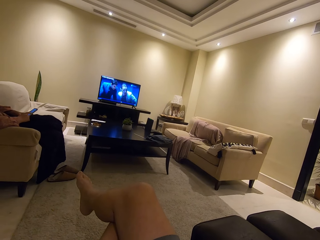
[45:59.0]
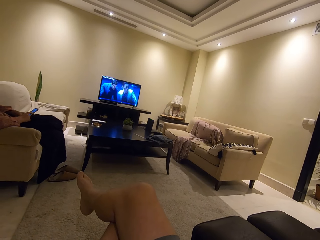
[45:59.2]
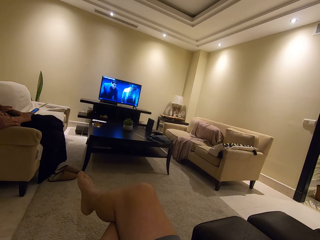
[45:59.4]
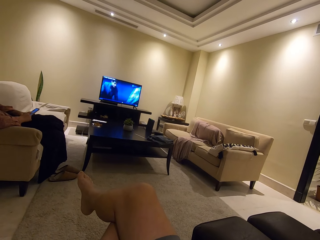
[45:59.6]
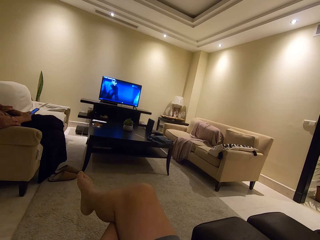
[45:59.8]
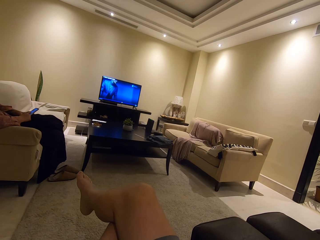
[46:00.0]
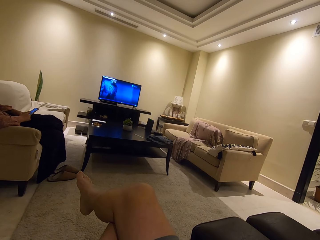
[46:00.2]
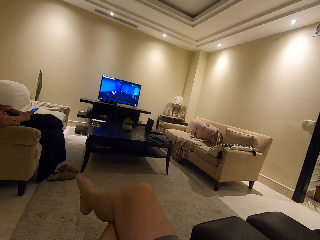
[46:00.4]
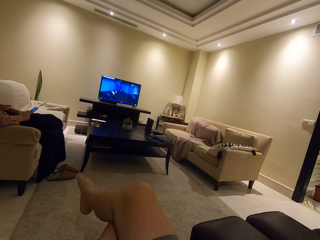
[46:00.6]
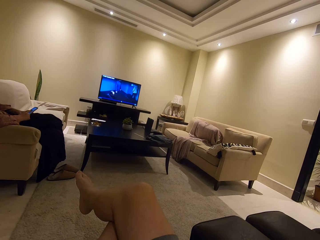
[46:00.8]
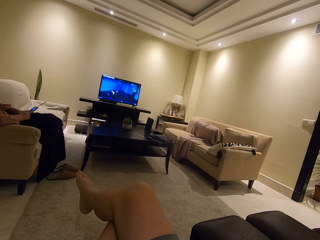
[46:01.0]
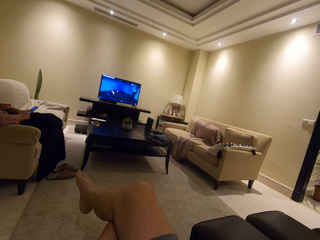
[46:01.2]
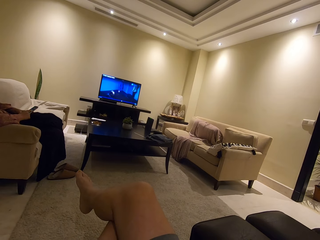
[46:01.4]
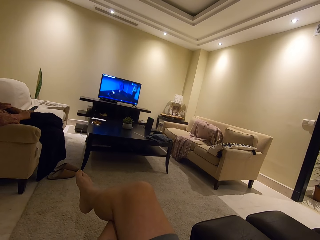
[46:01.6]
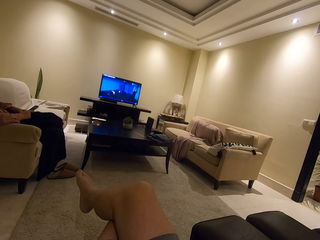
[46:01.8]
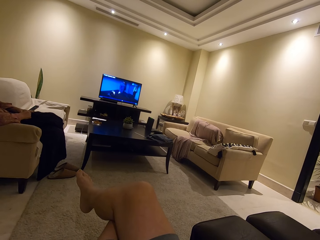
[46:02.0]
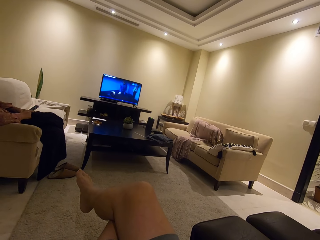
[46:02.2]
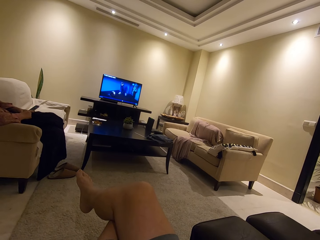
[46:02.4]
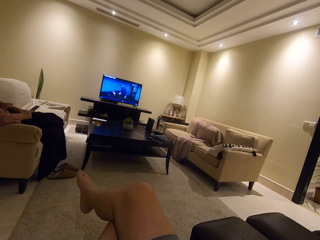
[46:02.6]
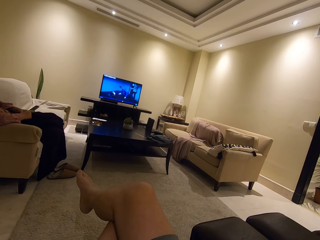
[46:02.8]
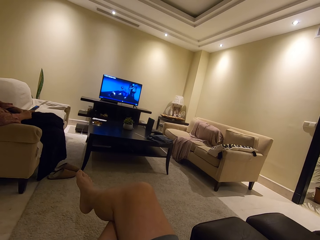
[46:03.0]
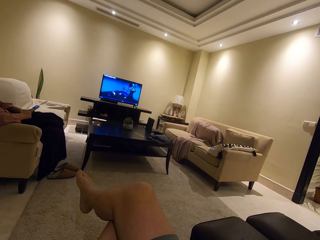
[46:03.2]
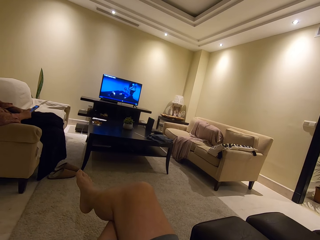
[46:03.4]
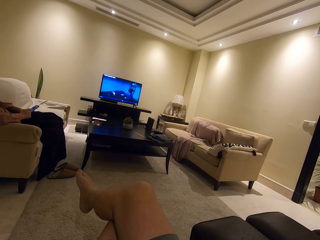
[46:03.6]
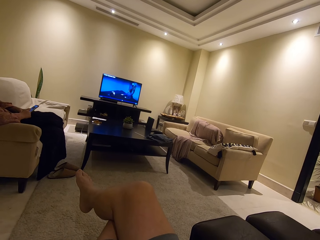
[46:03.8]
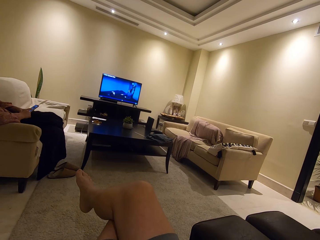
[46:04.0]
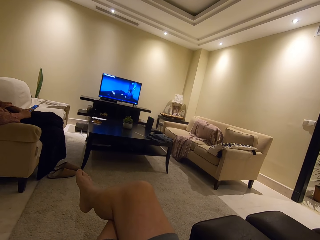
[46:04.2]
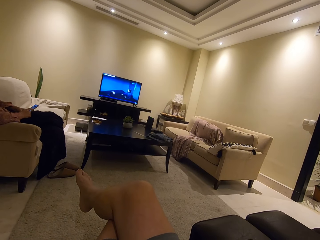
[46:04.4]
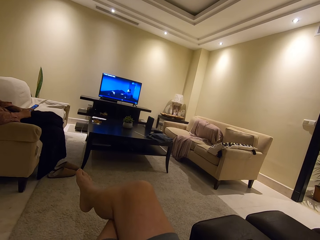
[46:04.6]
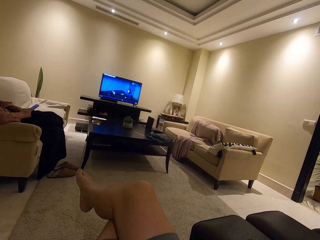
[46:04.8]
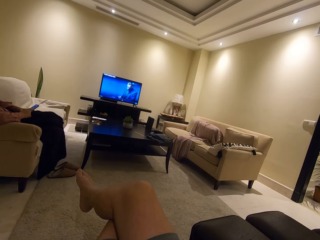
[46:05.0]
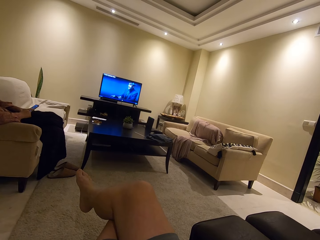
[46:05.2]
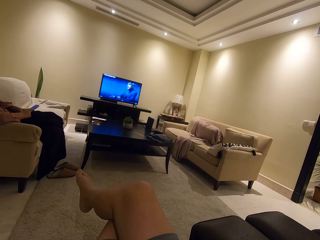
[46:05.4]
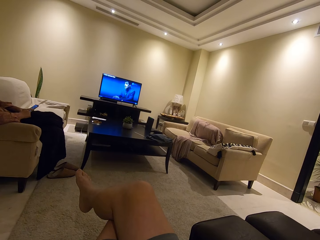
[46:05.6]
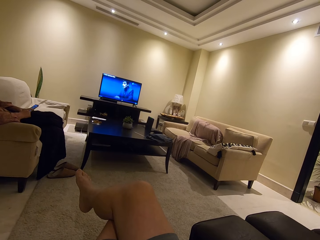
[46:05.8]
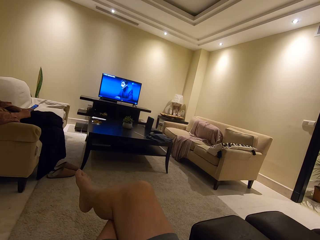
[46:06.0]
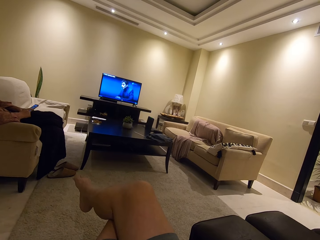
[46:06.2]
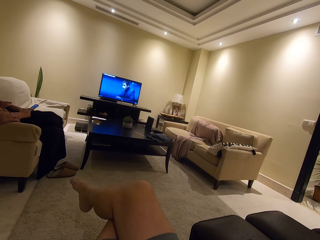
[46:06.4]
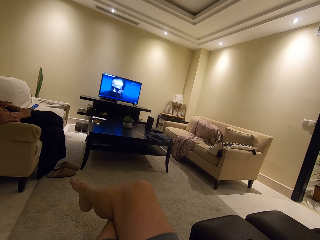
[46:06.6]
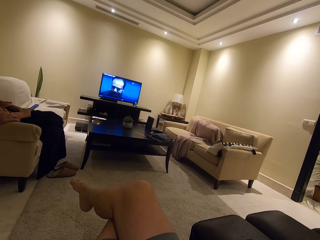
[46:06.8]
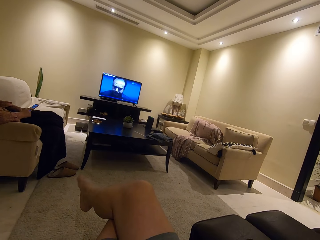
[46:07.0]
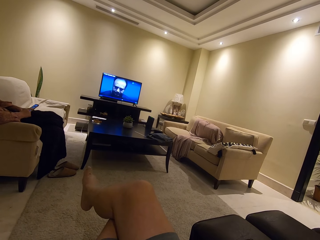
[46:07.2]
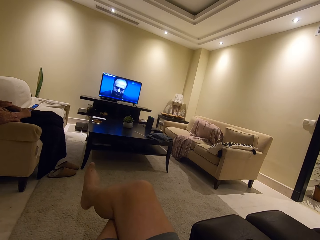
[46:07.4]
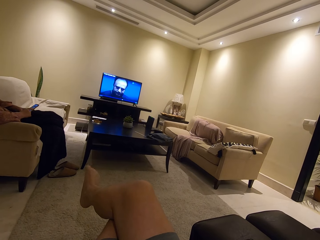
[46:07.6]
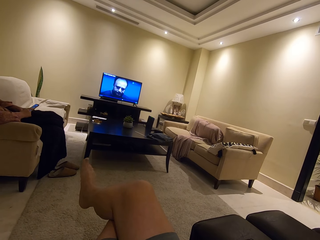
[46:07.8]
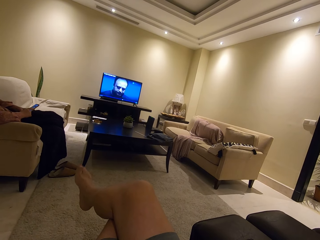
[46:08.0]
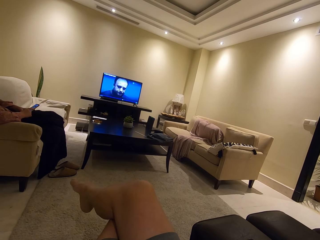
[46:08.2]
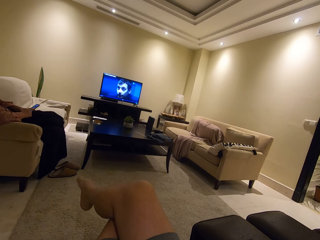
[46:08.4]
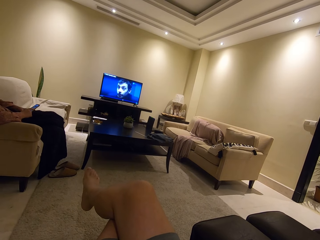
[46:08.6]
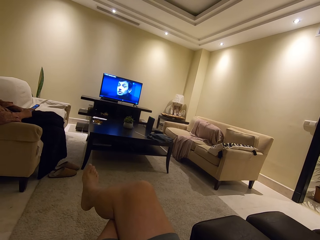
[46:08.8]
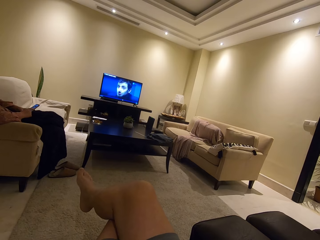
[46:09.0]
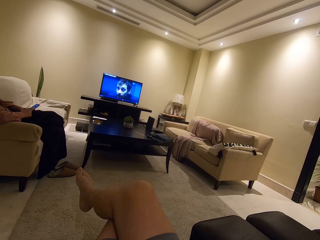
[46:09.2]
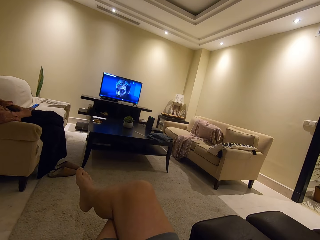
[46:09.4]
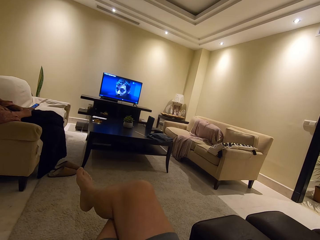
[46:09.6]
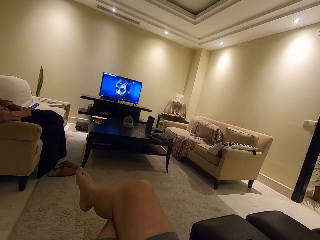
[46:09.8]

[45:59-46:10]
A woman operates a phone. The camera wearer watches the television. He shakes his right leg.

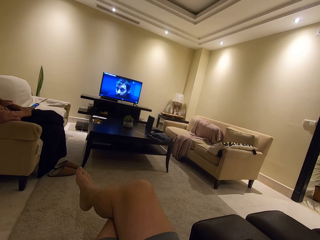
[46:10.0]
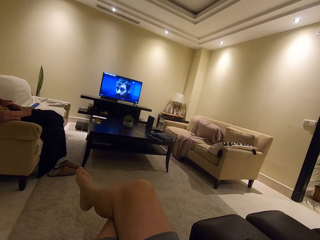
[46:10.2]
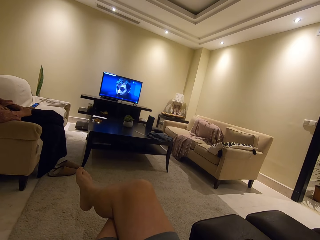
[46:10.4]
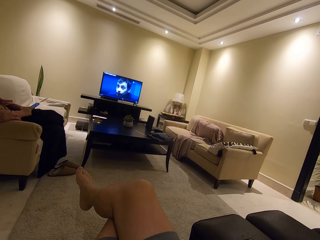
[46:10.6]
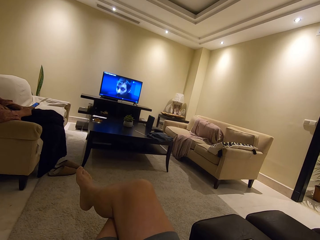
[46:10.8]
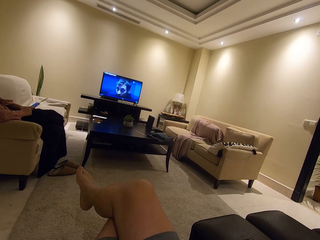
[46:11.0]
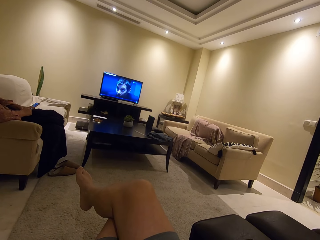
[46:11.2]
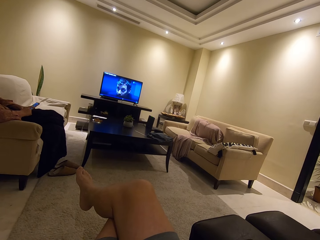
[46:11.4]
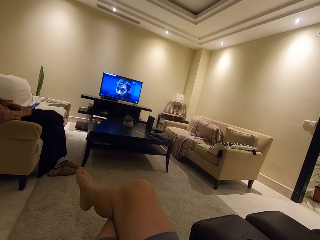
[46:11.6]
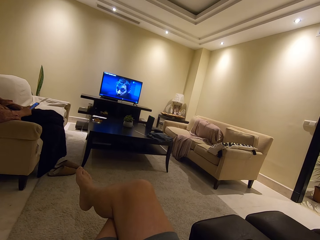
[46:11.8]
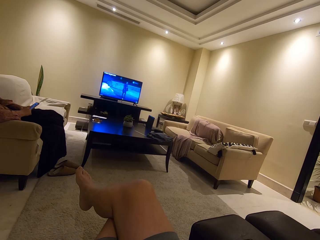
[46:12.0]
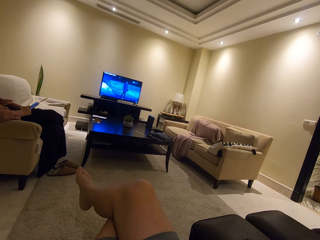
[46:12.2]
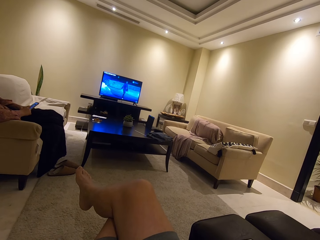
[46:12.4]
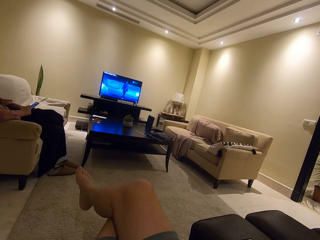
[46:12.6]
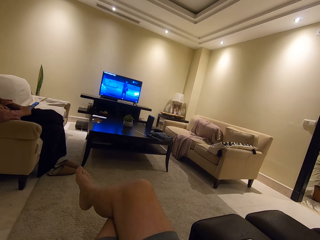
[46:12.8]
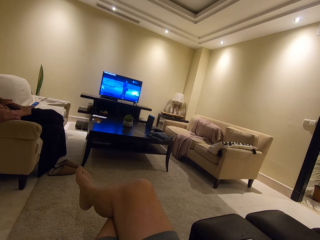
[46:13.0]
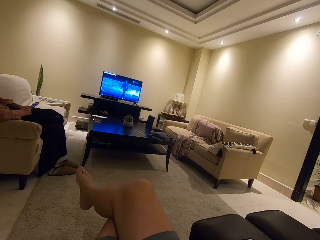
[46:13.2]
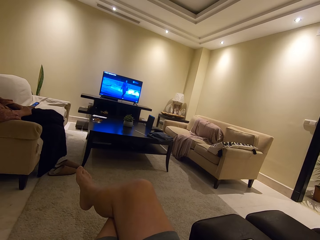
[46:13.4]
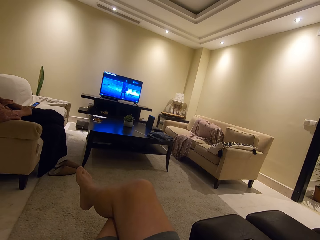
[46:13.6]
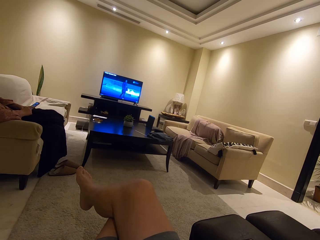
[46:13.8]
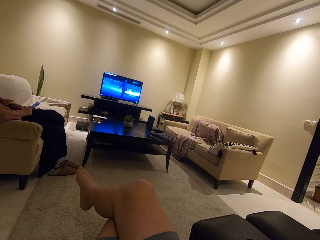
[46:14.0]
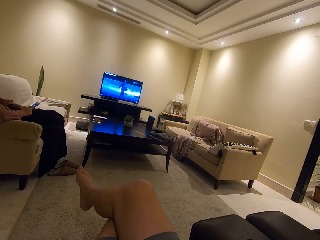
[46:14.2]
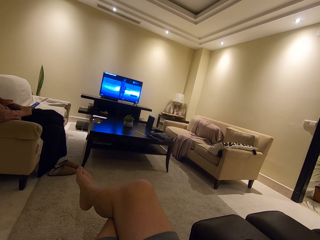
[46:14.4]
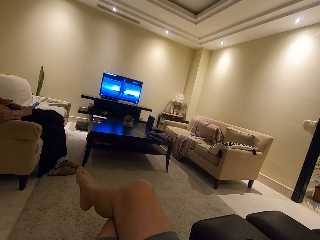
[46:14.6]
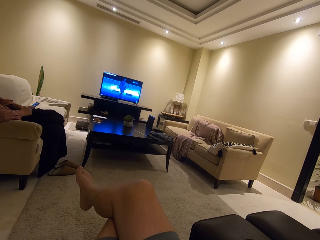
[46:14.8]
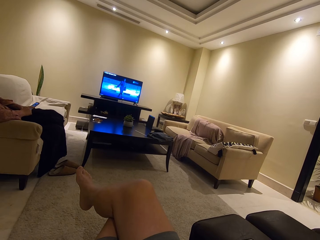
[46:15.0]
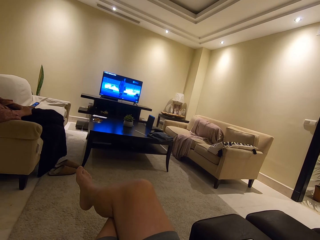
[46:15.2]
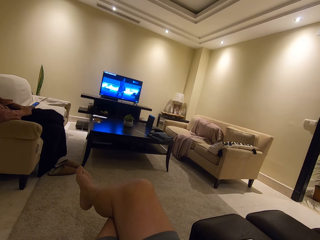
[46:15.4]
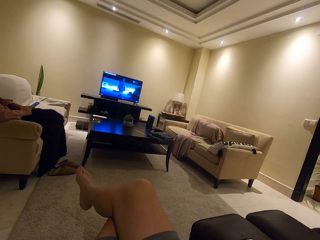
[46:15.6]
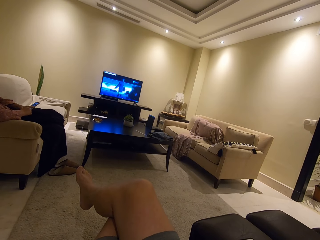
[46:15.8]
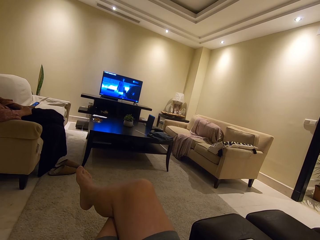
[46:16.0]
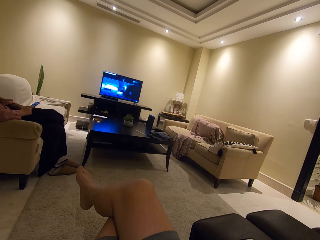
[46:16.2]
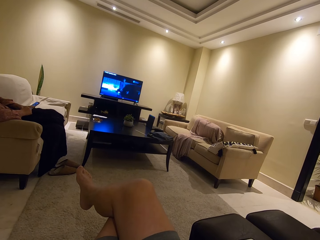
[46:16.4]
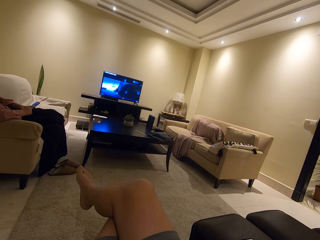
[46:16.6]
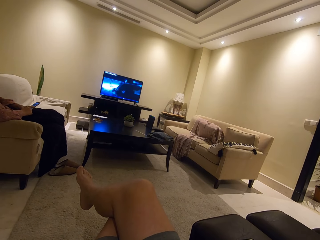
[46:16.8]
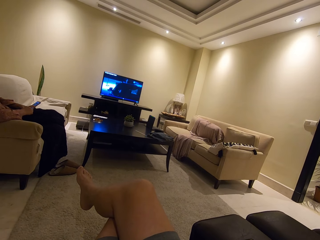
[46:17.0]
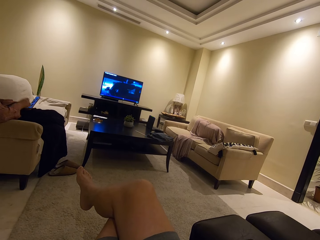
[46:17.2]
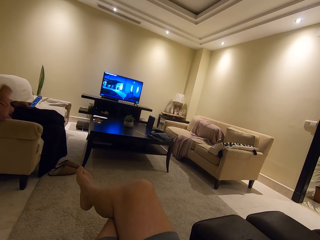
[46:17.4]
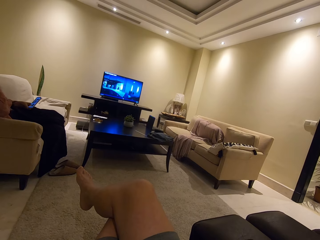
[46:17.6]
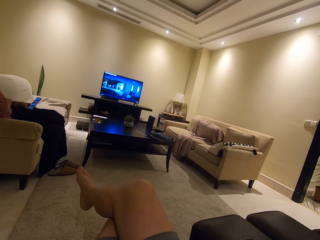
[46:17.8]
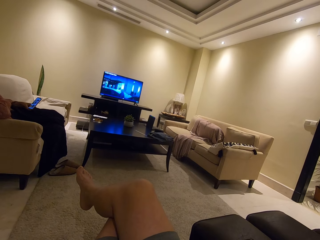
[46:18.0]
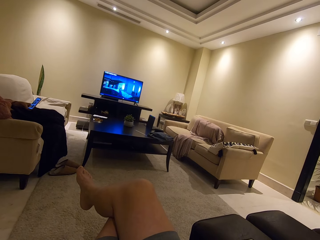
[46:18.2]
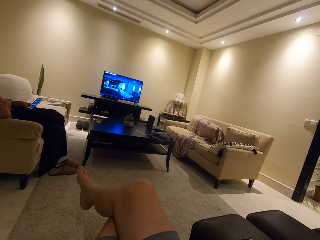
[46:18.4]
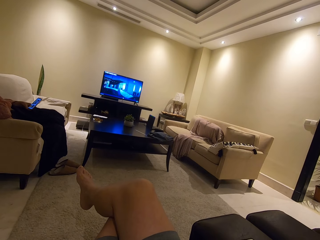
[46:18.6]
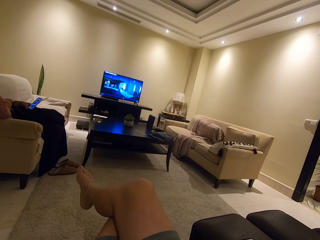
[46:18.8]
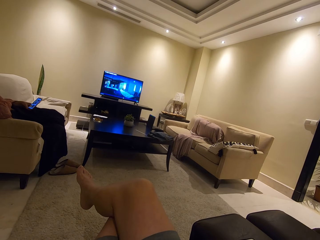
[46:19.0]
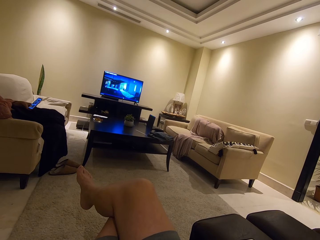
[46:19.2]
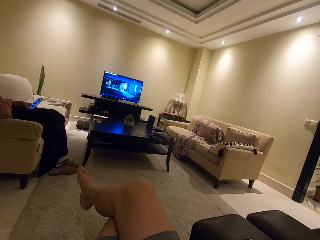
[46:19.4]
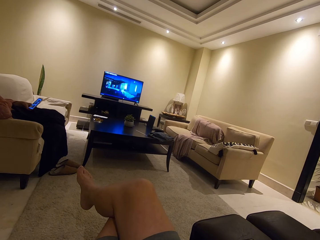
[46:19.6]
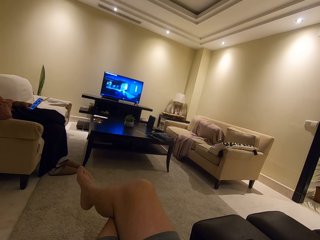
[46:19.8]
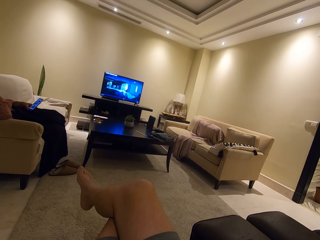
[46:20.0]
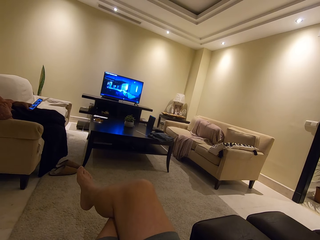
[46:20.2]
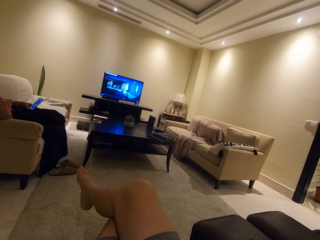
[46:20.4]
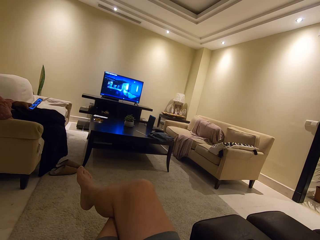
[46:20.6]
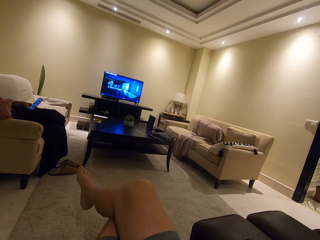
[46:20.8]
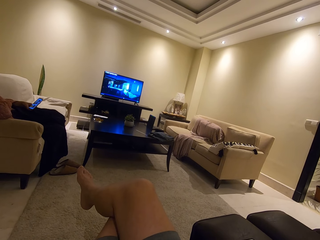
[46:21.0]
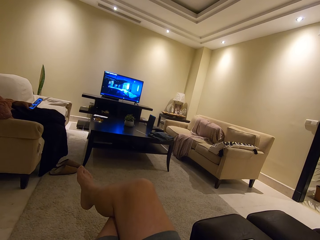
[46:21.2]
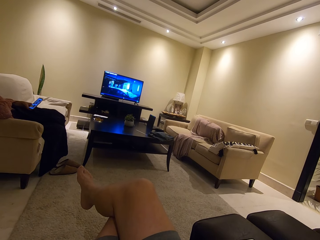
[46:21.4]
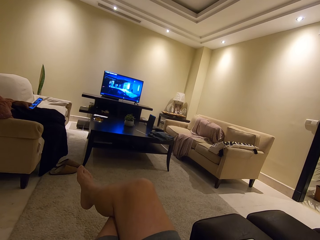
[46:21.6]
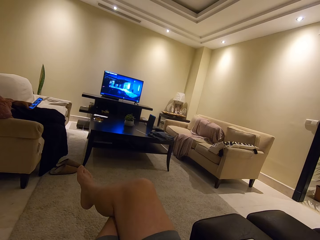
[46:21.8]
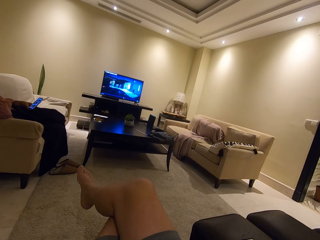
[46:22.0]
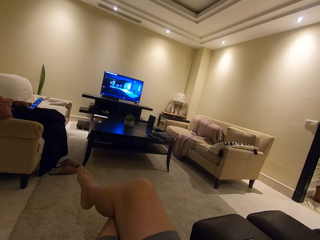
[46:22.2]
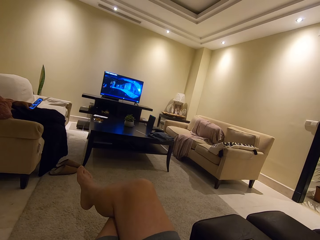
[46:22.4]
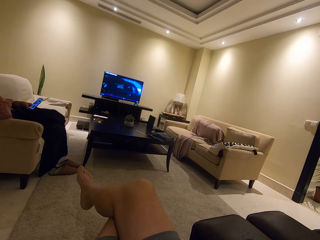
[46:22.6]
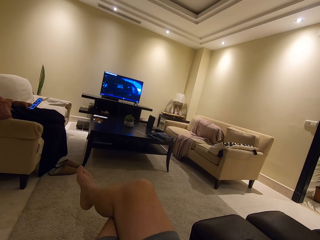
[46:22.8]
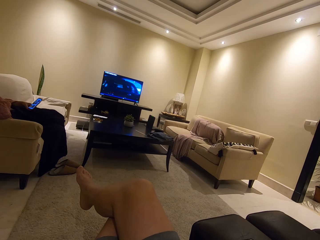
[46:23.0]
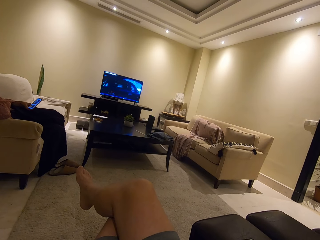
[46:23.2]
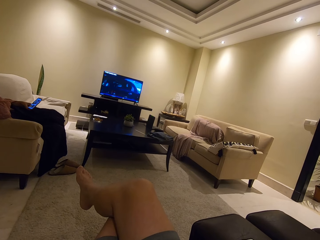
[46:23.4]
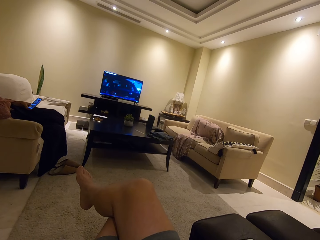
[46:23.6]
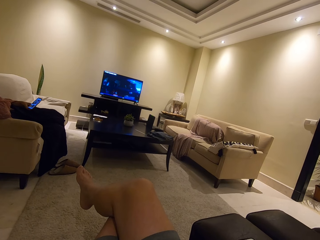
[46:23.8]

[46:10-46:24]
The camera wearer watches the television. A lady moves the hand. The camera wearer watches the television.
